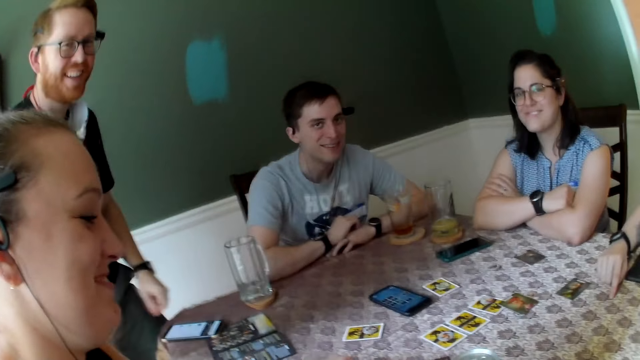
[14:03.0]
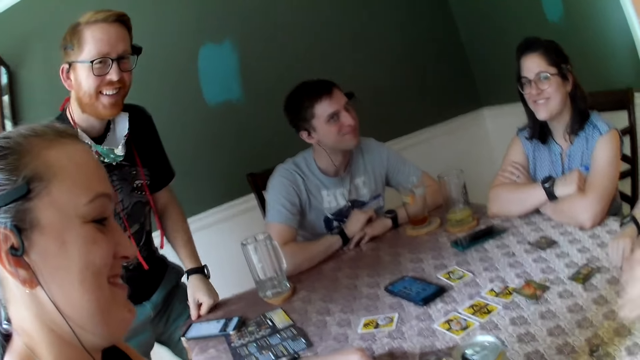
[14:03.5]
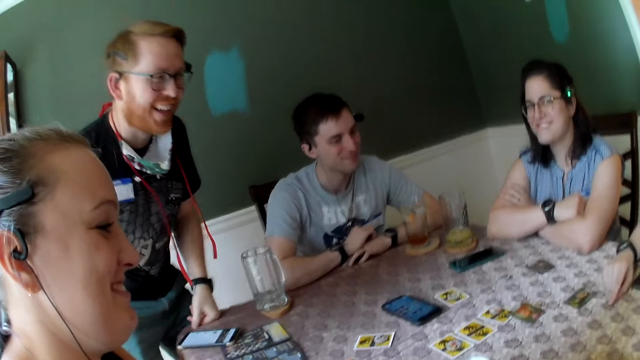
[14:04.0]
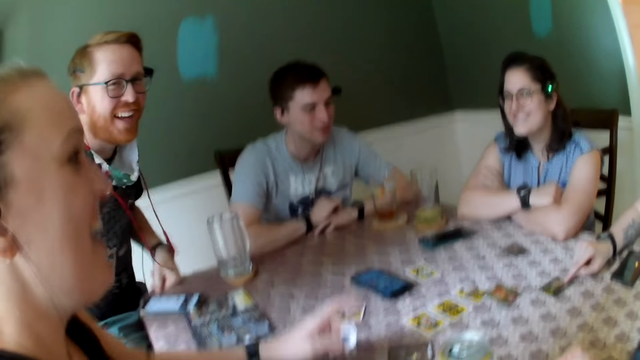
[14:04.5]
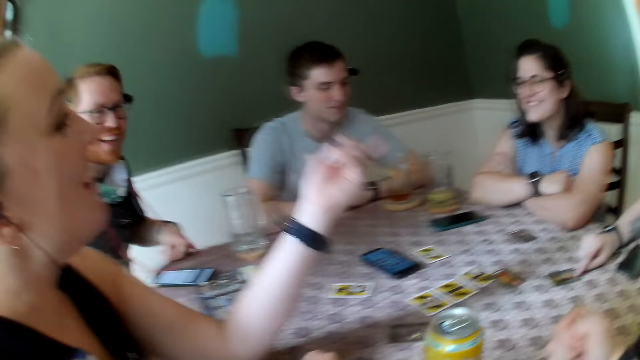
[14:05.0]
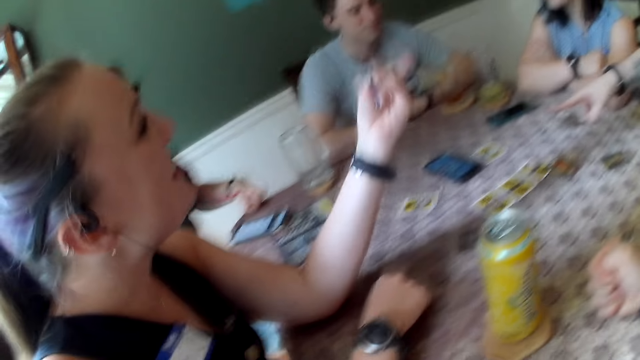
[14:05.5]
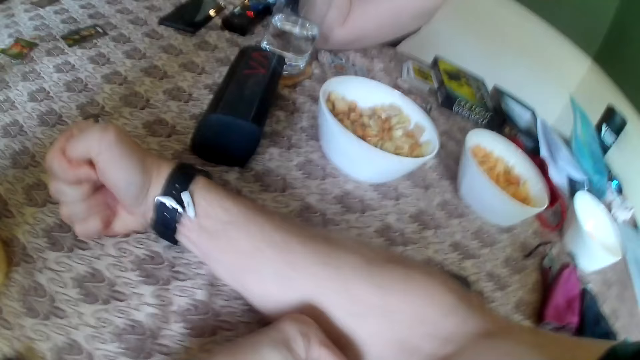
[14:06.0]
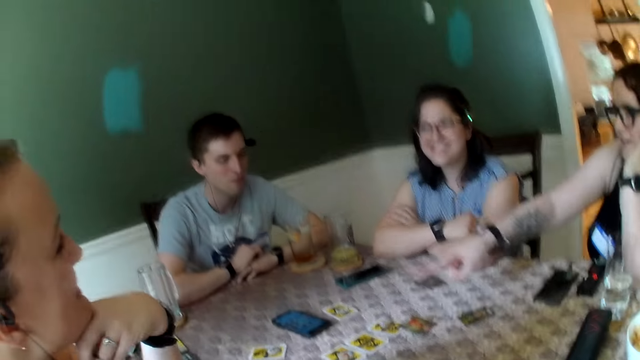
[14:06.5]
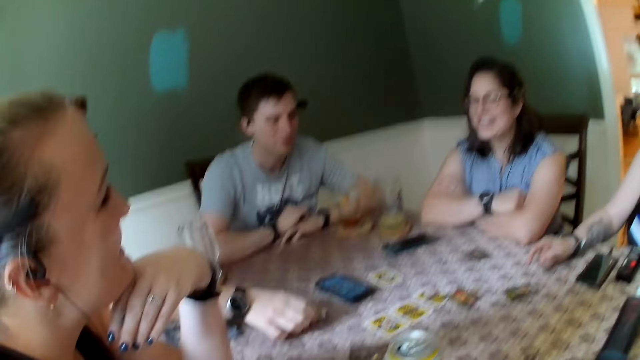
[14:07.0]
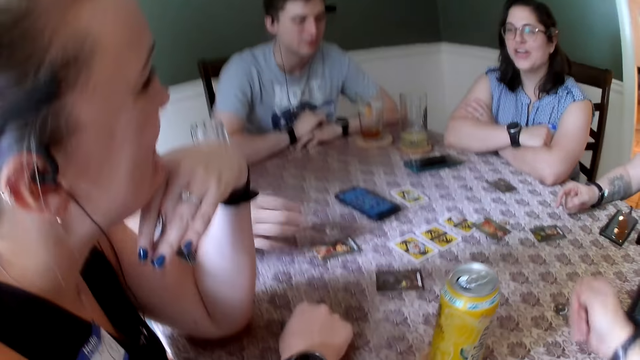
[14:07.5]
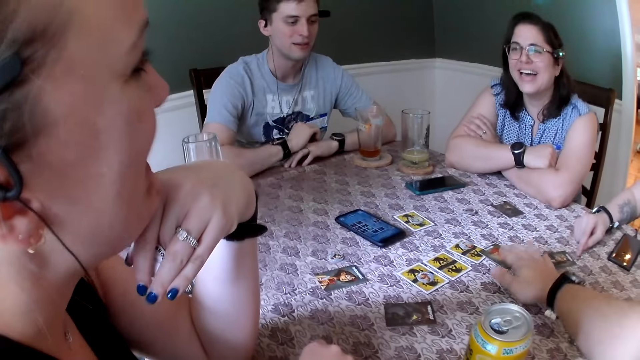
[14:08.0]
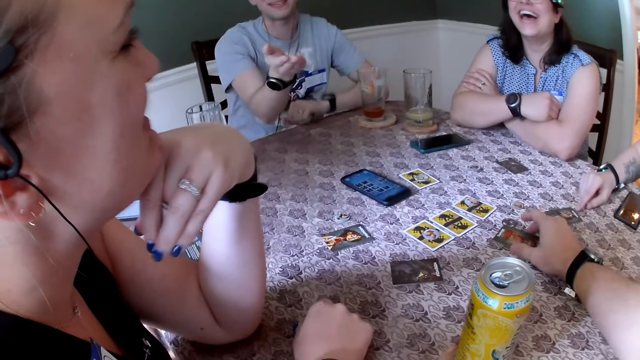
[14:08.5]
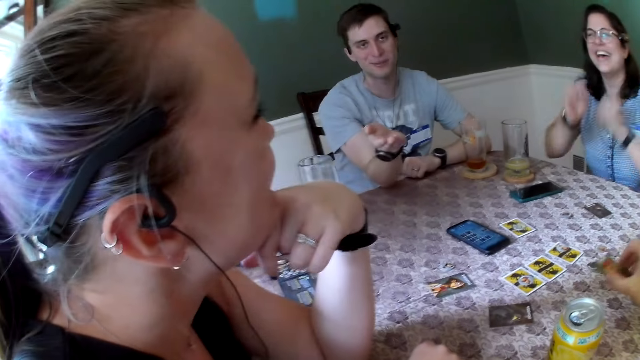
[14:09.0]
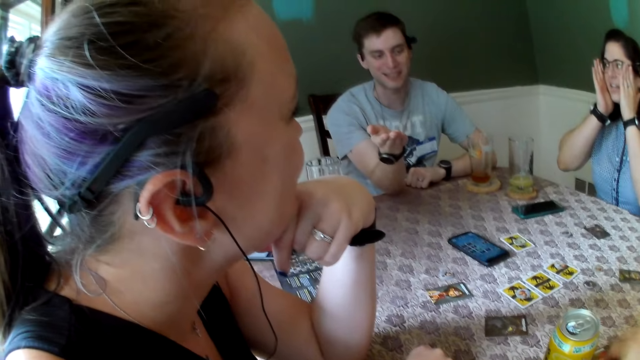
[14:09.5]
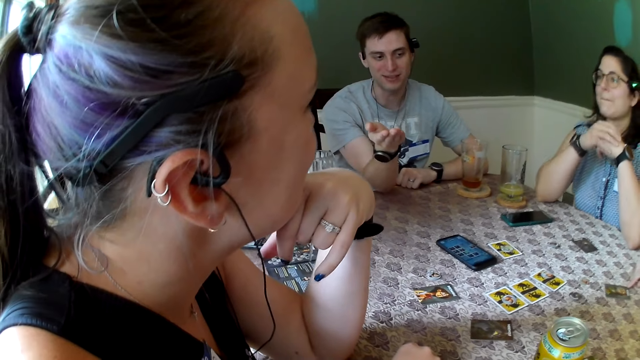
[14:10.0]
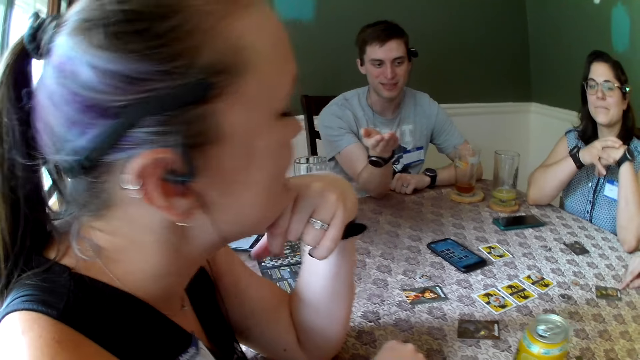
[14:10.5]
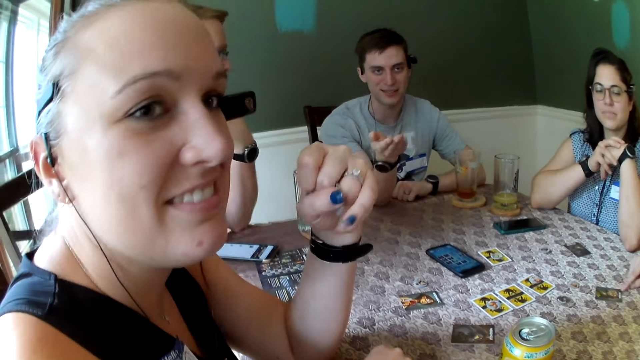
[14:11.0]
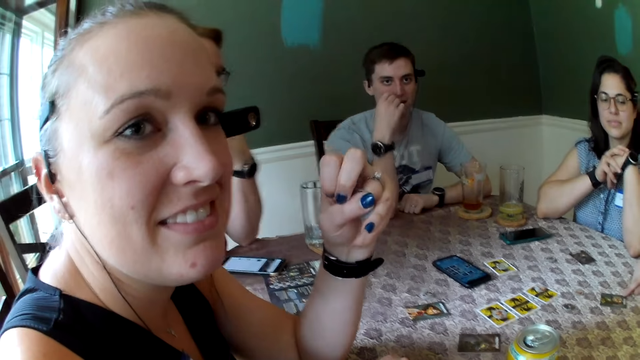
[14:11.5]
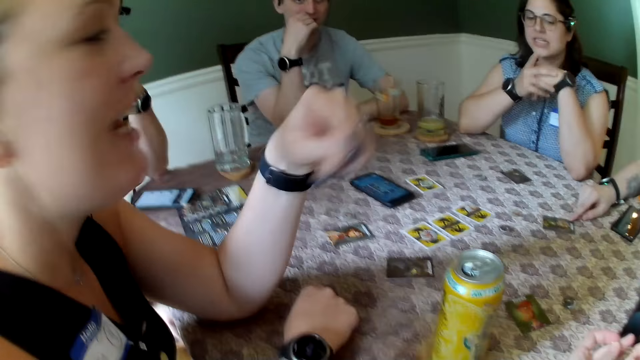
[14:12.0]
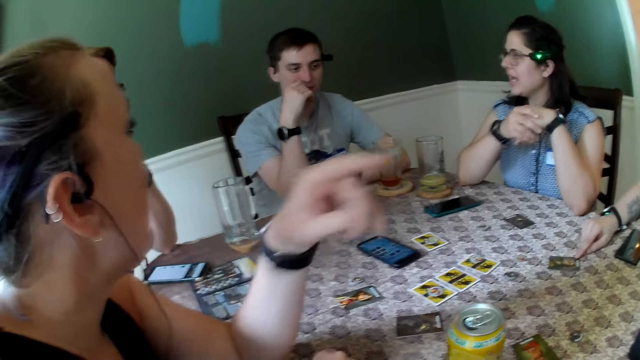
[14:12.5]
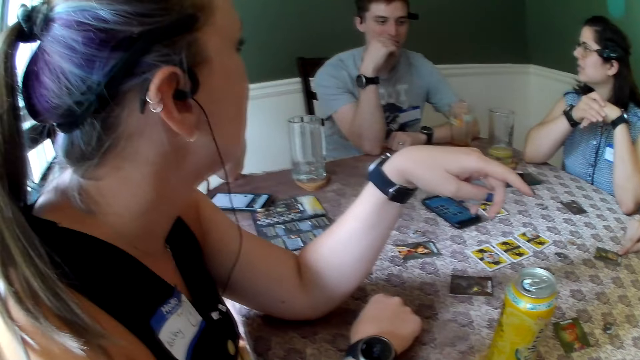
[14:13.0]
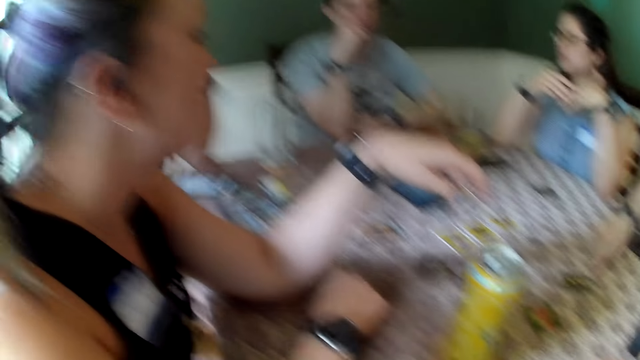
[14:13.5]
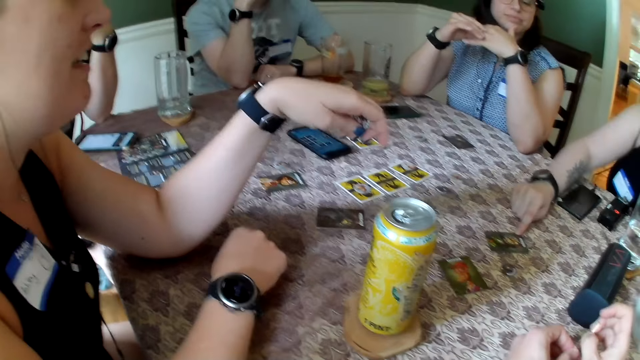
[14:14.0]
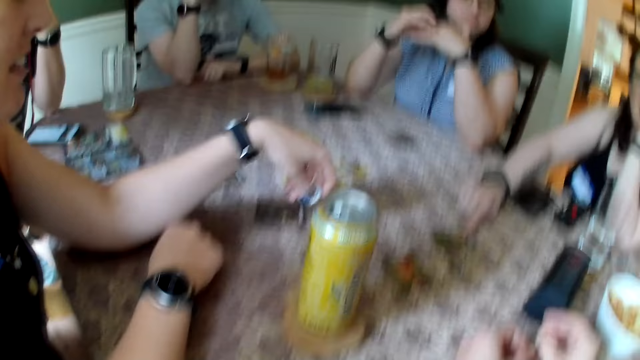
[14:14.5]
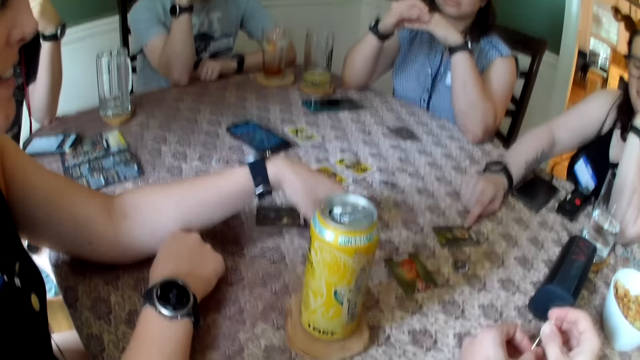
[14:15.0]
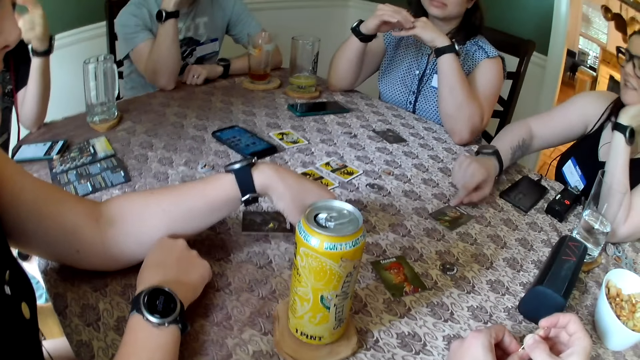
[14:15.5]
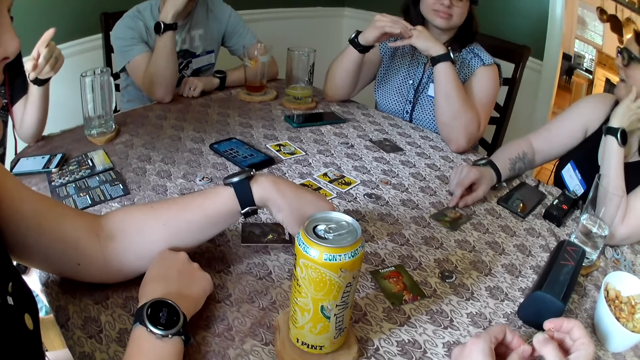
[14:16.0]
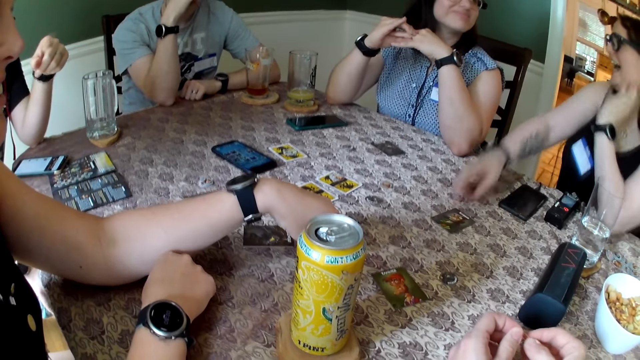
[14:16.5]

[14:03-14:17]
A man places his left hand on the table. A woman adjusts a card on the table with her right hand. The man sits on a chair. Another woman points her left hand to a third woman. The camera wearer looks around. The man flips a card on the table with his right hand. The camera wearer picks up a card from the table with his right hand. Another man interacts with the camera wearer. The third woman adjusts her glasses with both hands. The camera wearer looks around. The third woman places her right elbow on the table, touches her left hand with her right hand, and places her left elbow on the table. The second woman removes her left hand from her jaw. The camera wearer converses with the other man. The other man touches his face with his right hand. The camera wearer talks to a woman. The first woman adjusts the card on the table with her right hand. The second woman touches the table with her left hand.

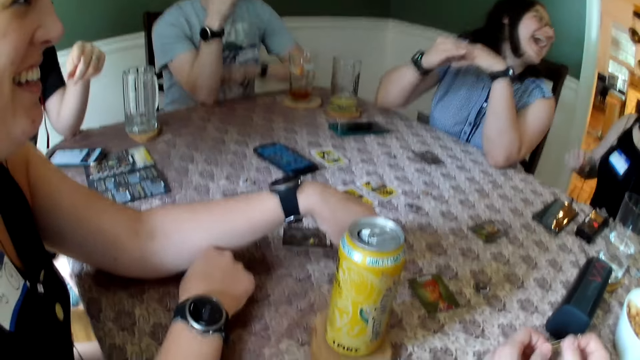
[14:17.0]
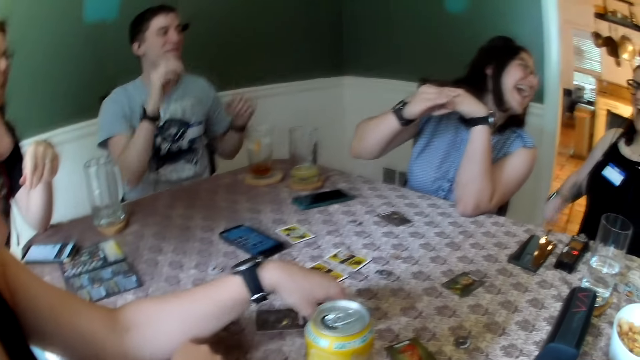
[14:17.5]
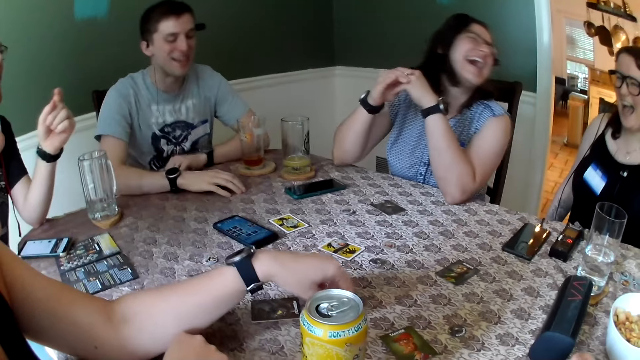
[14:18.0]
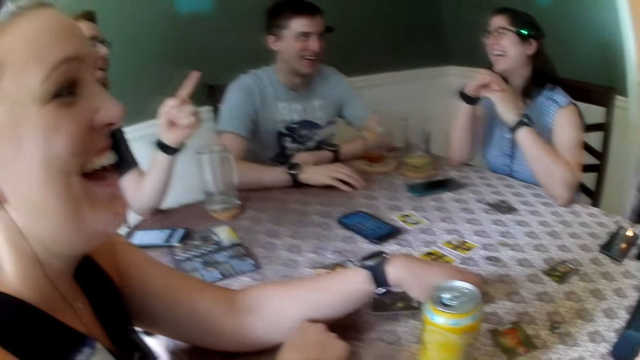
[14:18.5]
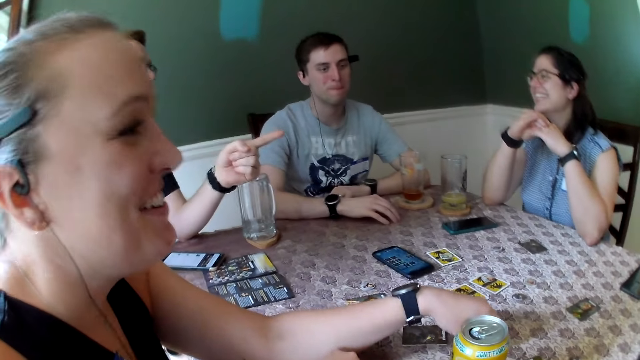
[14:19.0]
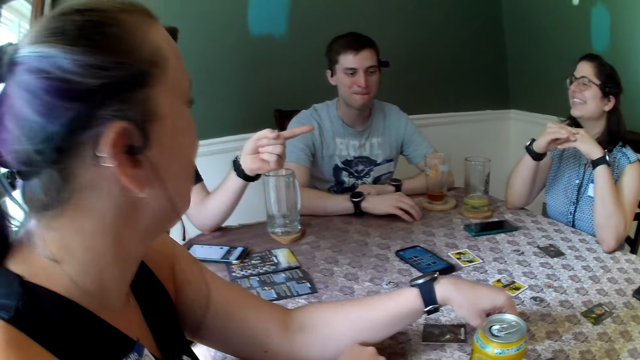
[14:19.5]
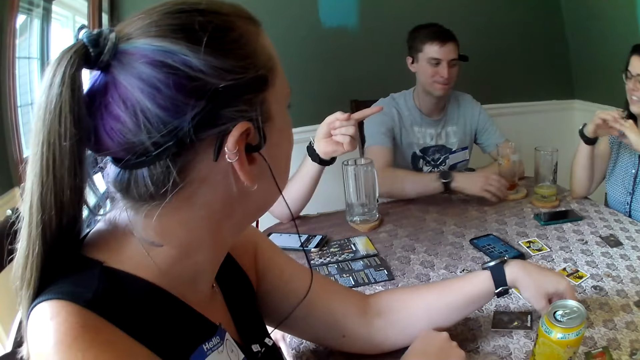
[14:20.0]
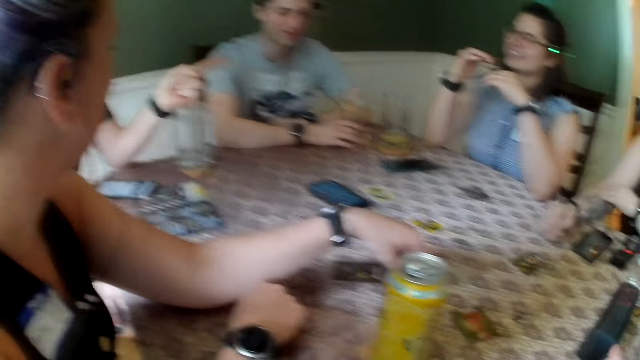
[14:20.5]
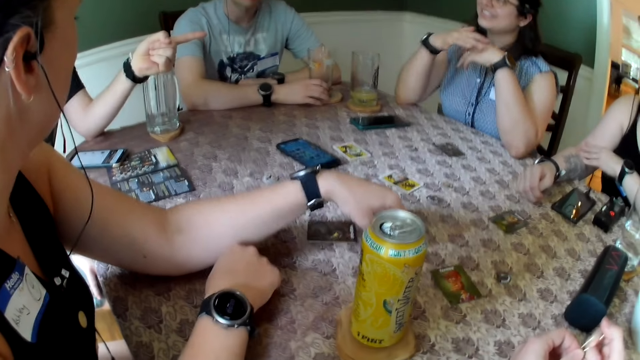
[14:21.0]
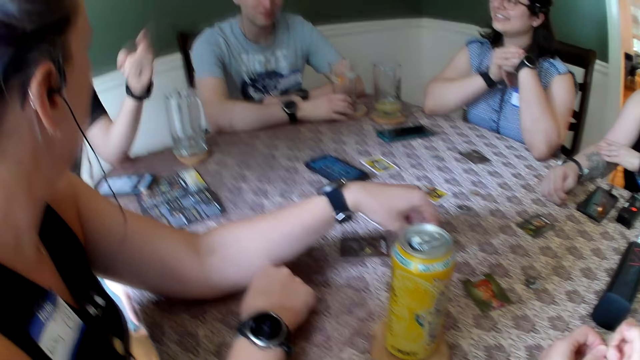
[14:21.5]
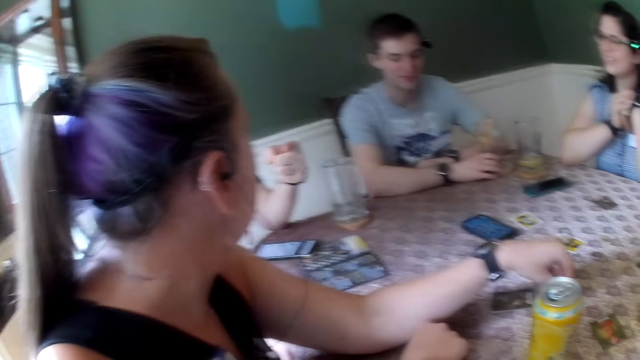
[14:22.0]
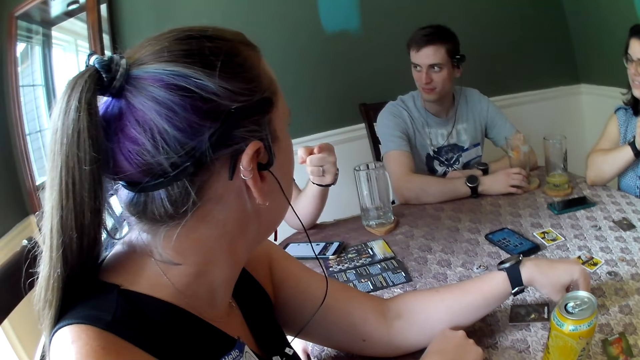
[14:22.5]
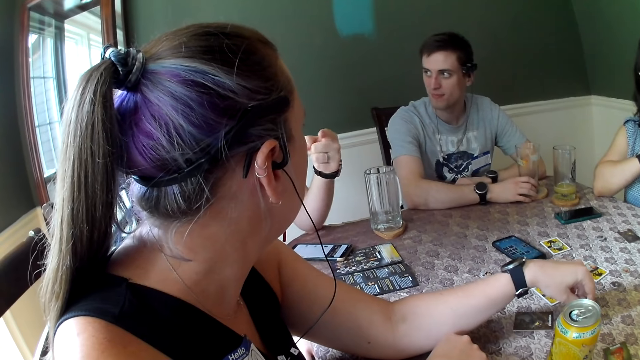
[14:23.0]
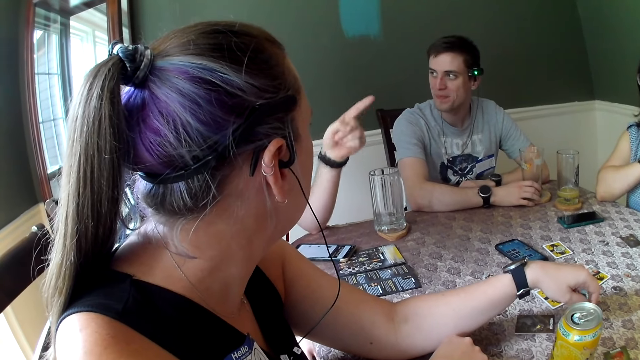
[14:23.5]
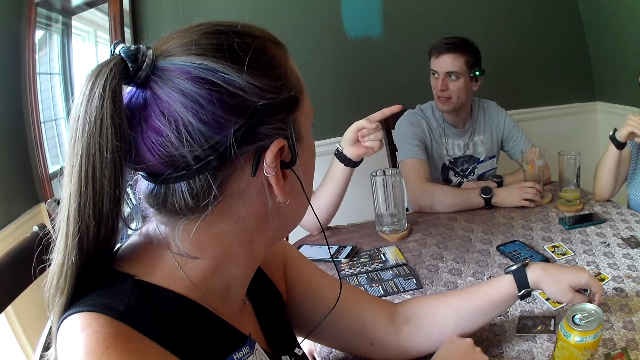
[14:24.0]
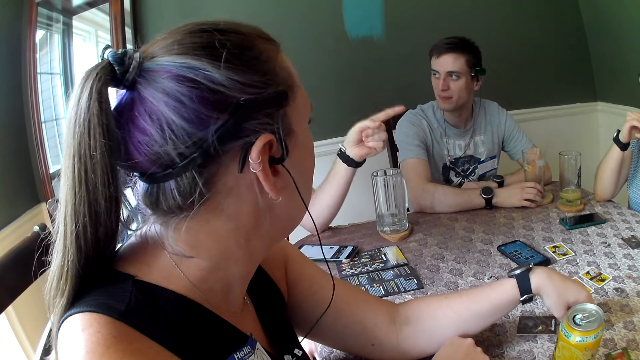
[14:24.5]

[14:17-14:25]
A man removes his left hand from the table. The man removes his right elbow from the table. The man places his right hand on the table. A woman taps the table with her left hand. The first man places his left hand on the table. Another man interacts with the group of people. The camera wearer looks around. The first man holds a cup on a coaster with his right hand.
